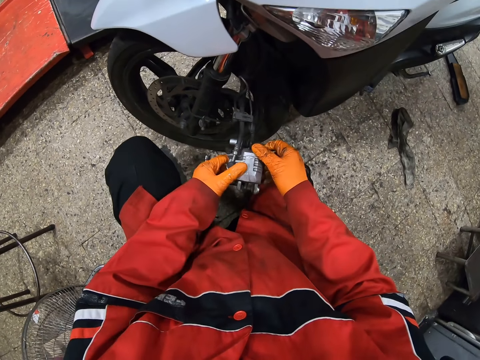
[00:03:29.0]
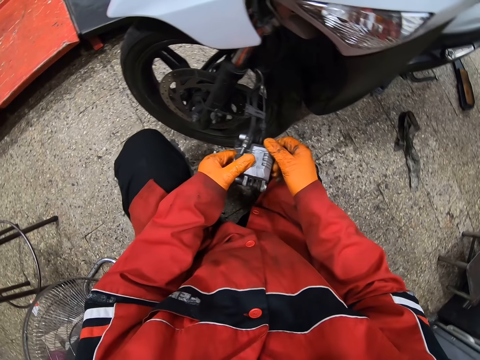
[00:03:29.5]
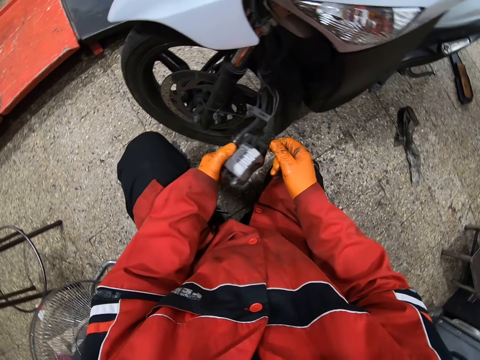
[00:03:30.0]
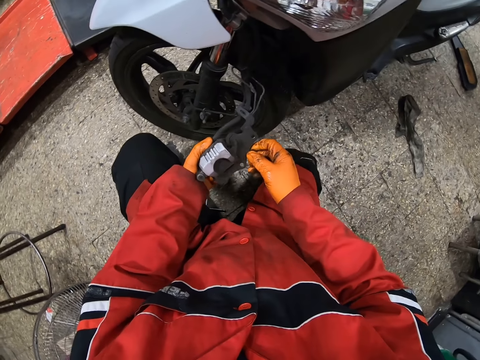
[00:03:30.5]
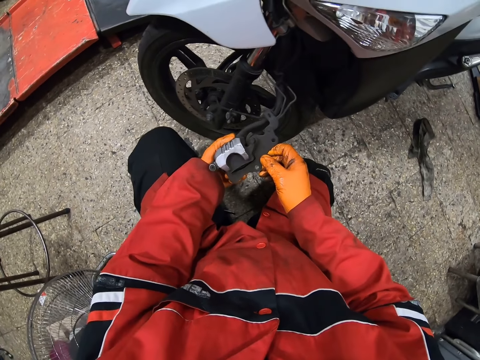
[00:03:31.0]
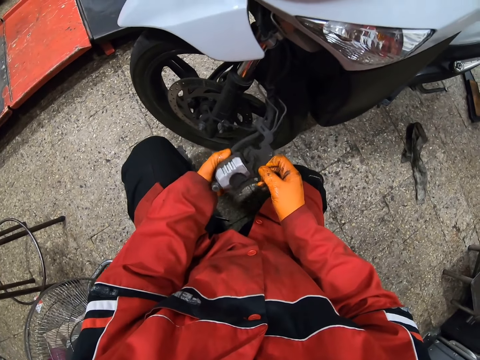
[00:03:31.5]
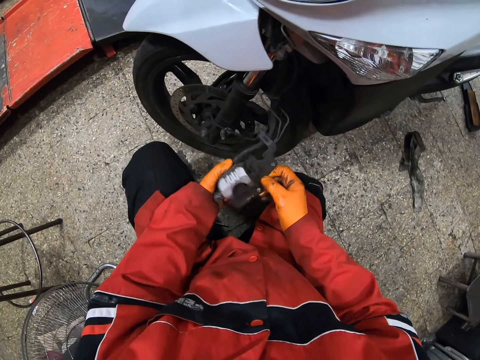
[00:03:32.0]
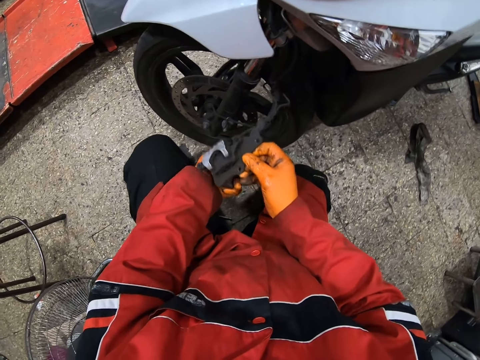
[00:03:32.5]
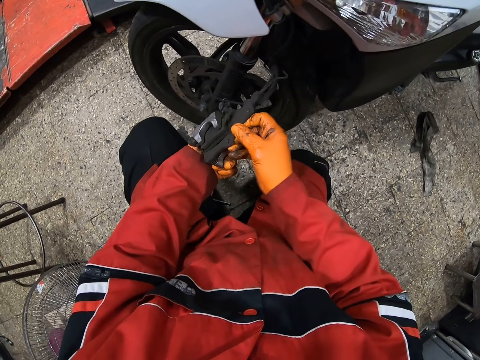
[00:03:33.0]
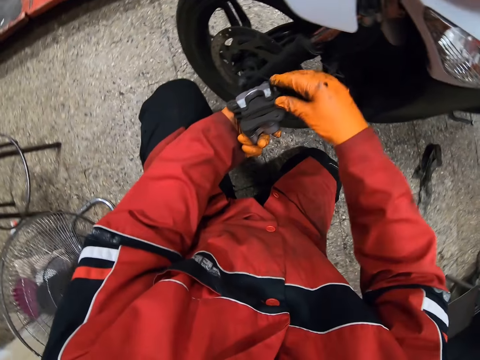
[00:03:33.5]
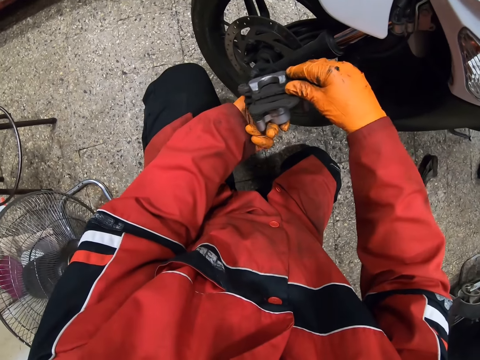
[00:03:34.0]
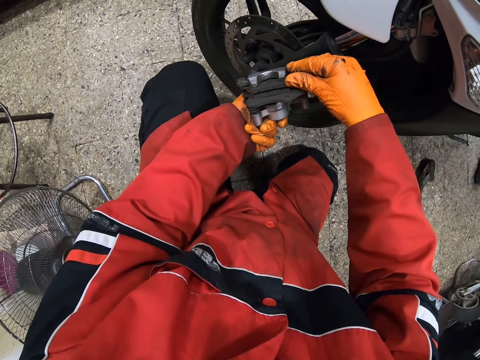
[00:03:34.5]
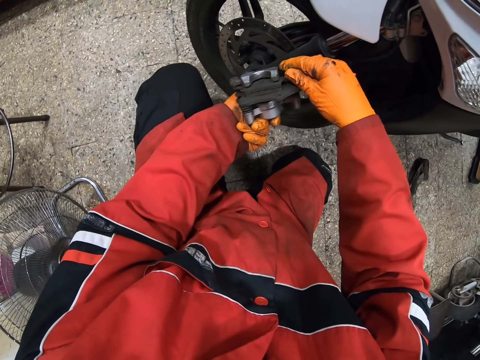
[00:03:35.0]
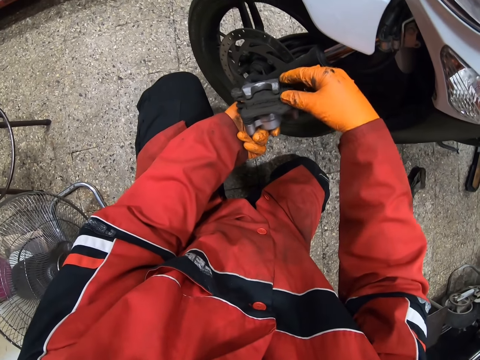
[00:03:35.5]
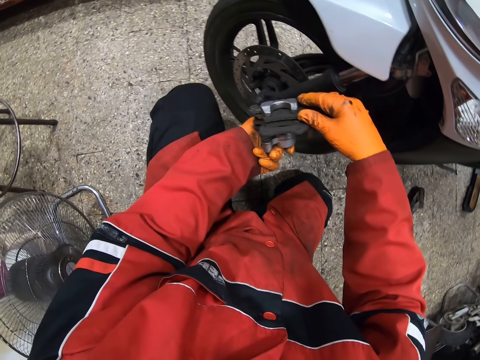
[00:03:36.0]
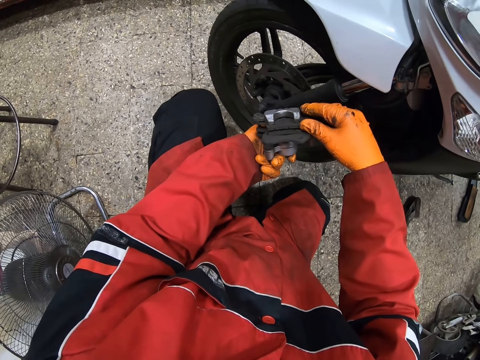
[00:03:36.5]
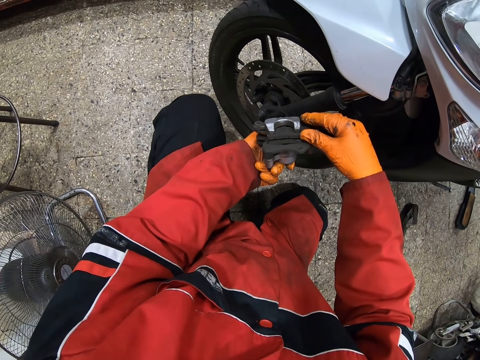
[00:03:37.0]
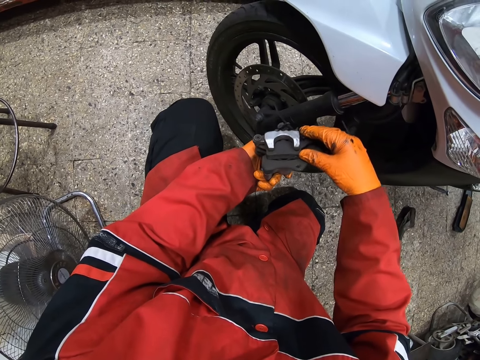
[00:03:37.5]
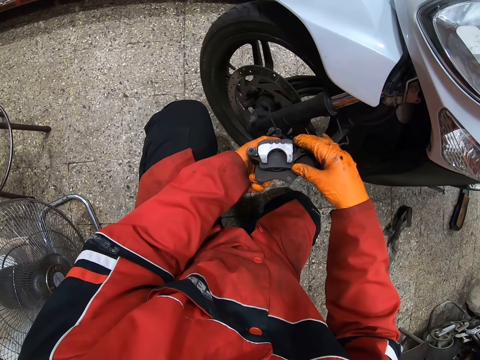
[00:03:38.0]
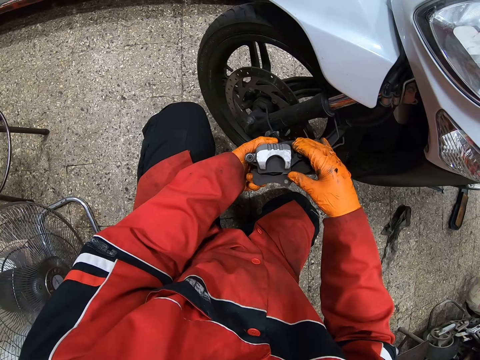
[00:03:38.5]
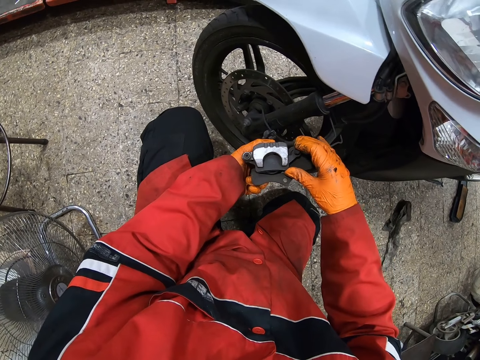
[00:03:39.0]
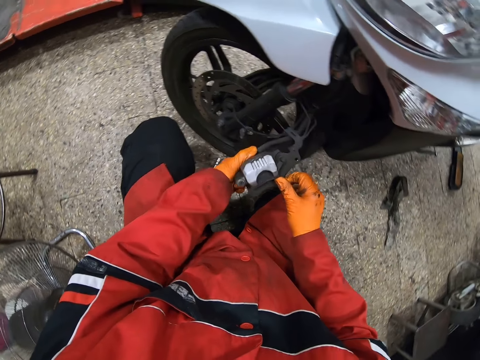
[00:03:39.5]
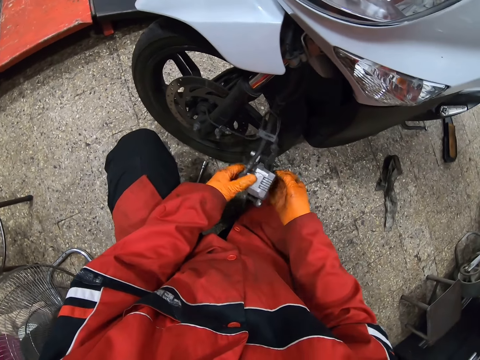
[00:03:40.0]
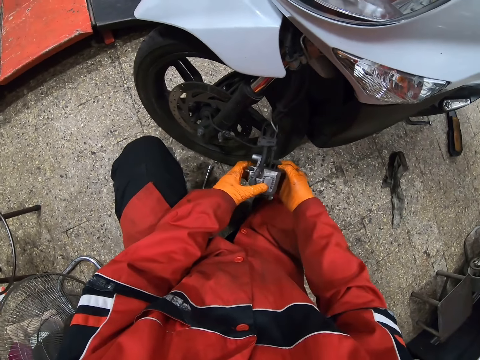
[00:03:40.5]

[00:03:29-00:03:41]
The camera wearer examines the brakes.

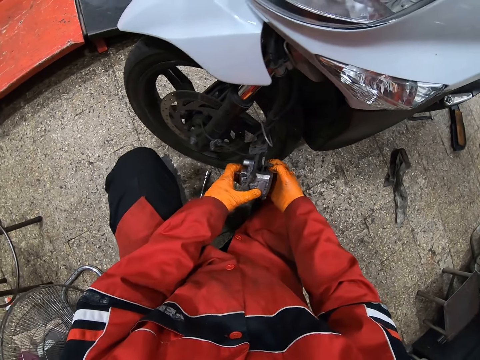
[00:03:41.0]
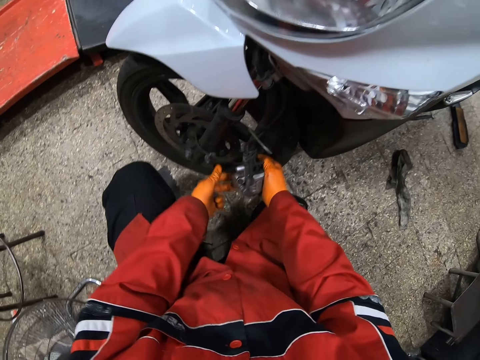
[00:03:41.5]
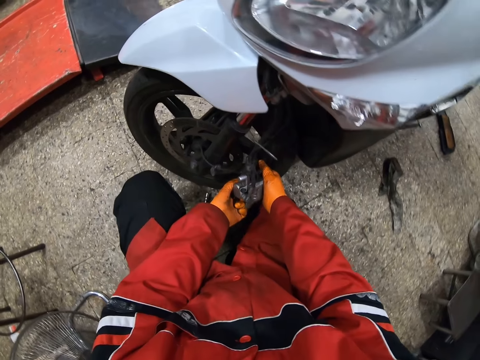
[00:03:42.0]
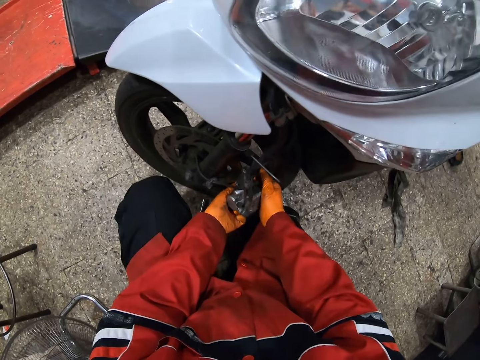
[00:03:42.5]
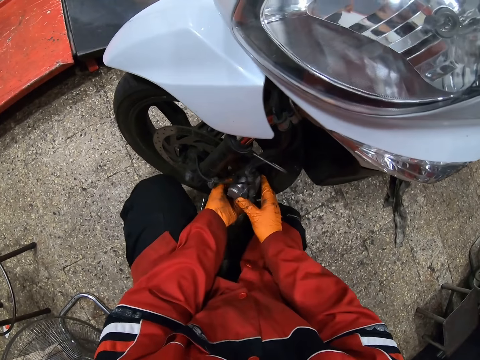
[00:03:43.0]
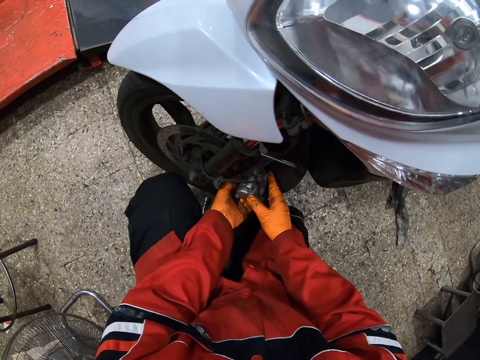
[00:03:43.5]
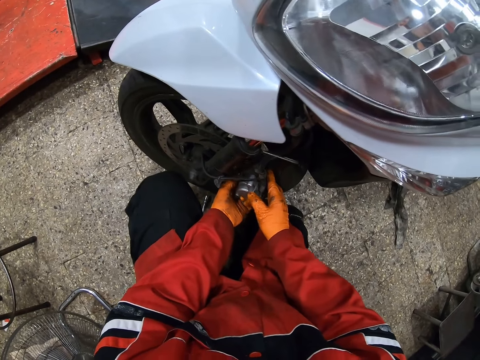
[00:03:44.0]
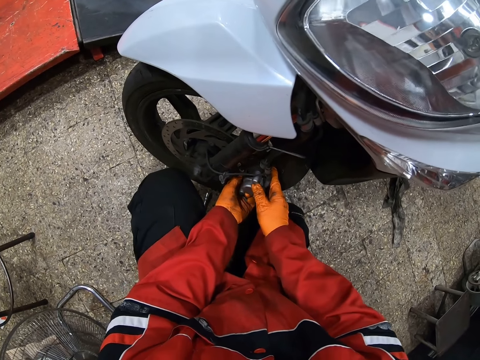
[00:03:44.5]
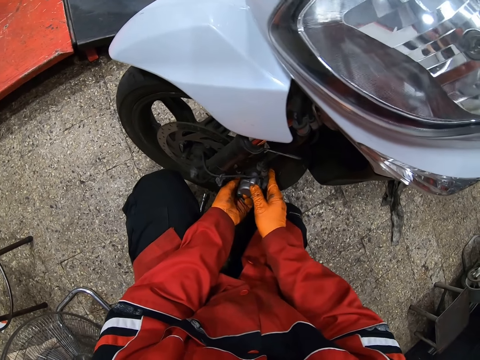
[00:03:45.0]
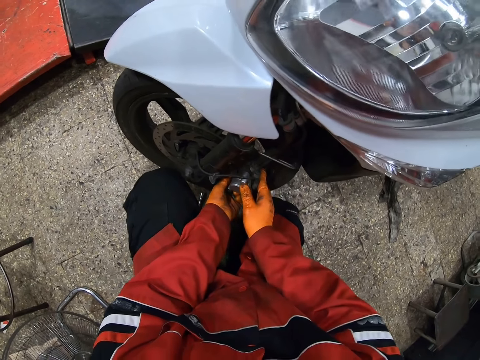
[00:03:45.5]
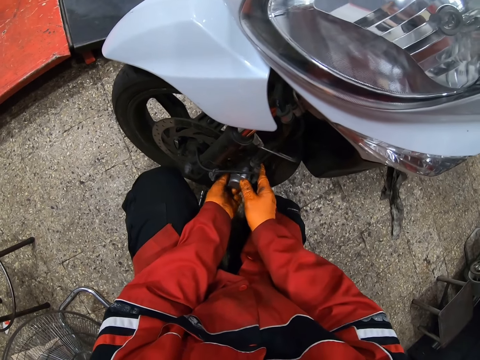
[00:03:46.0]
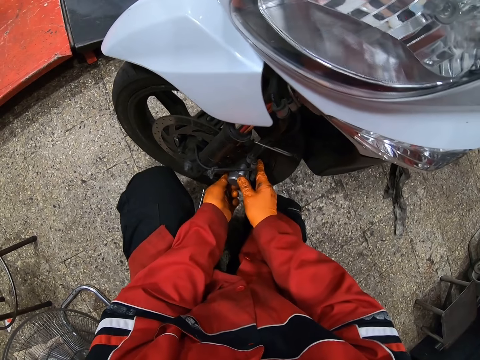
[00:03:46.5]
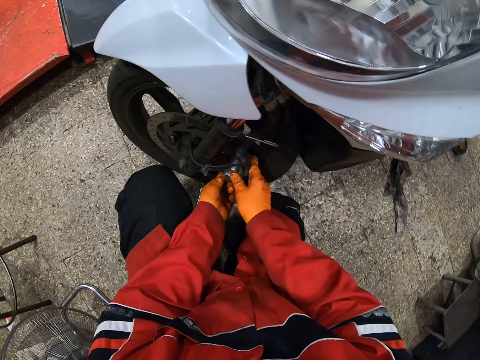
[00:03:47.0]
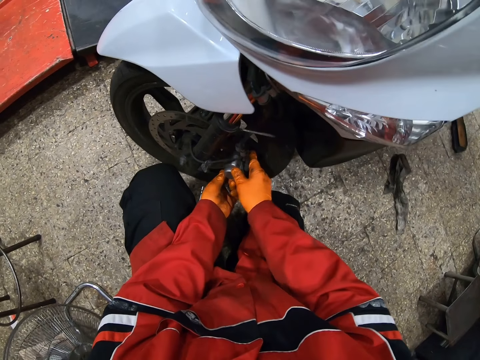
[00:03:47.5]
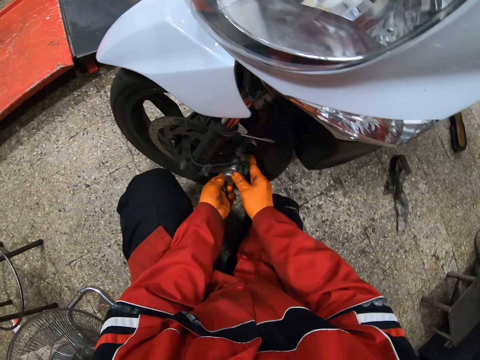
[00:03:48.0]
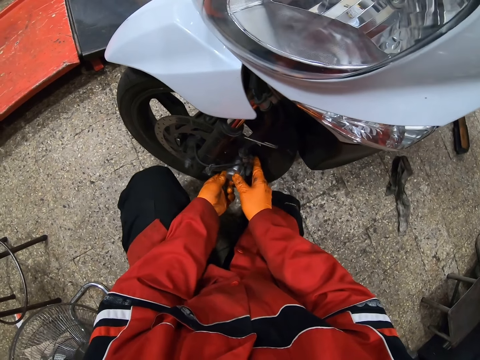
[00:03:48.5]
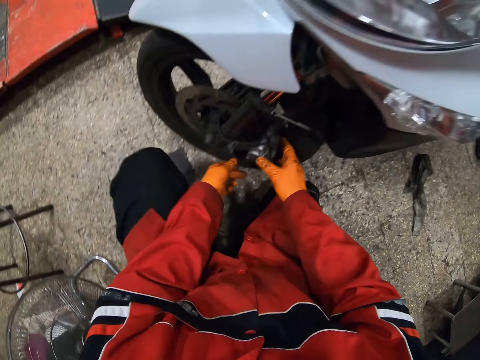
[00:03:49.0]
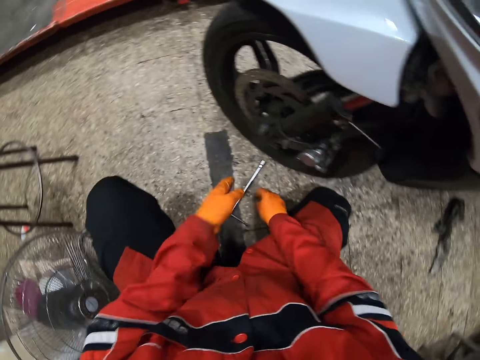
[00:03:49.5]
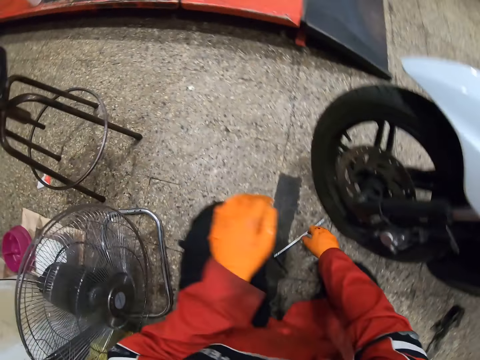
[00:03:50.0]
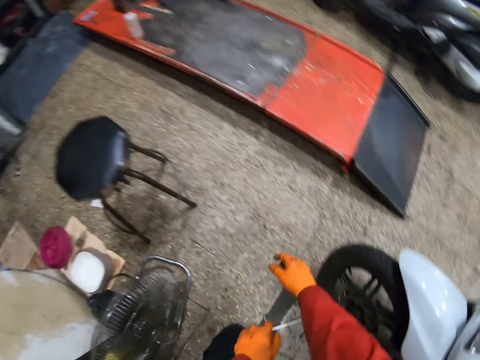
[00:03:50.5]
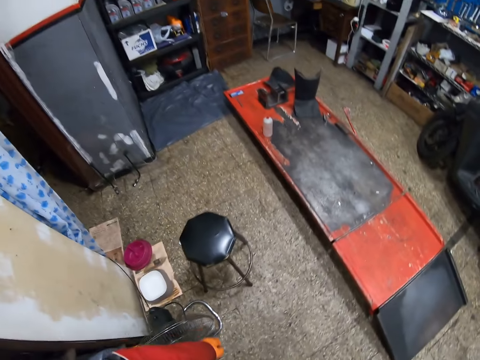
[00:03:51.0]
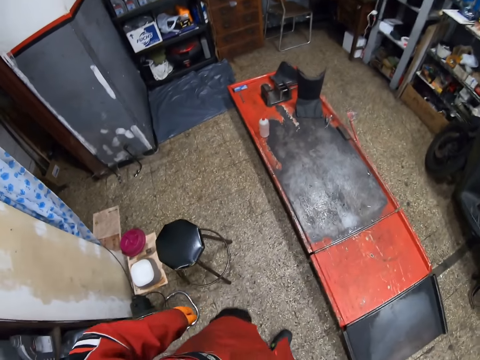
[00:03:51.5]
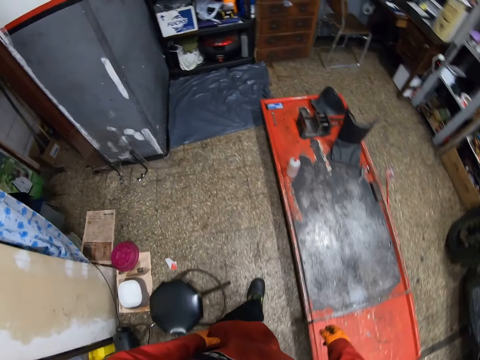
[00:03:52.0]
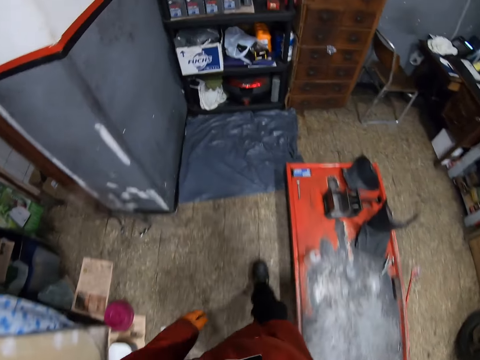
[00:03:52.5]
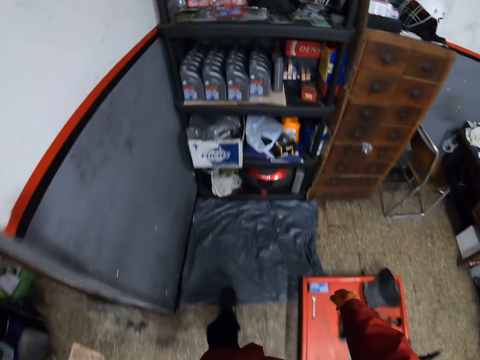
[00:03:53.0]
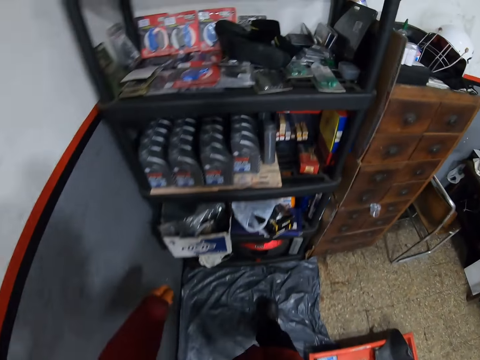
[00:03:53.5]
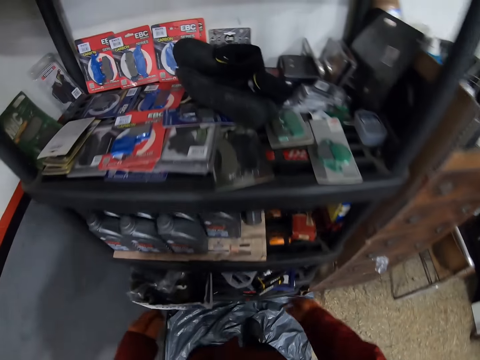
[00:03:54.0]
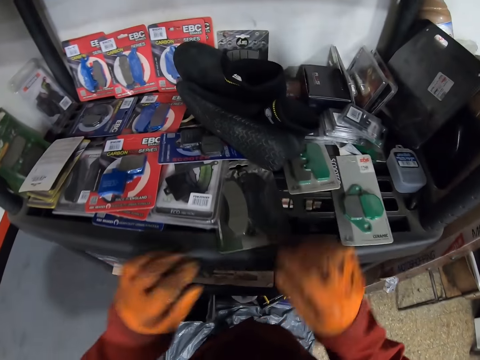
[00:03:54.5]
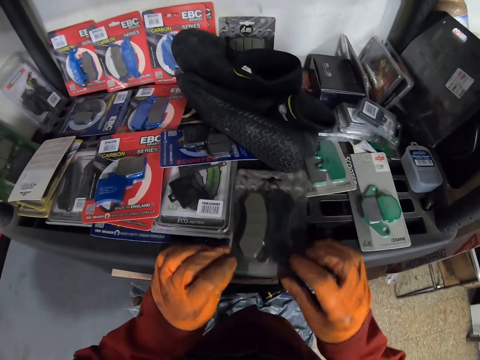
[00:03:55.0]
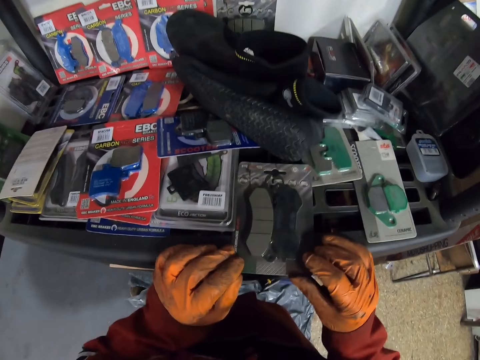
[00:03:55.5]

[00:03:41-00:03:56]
The camera wearer inserts the disc brake into the motorcycle, to the front wheel, with his hands. He places a nut on the floor. He walks around. He searches a storage unit in the garage.
